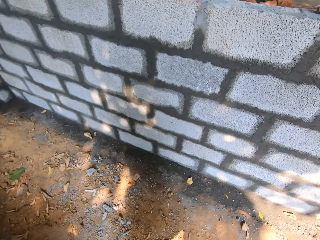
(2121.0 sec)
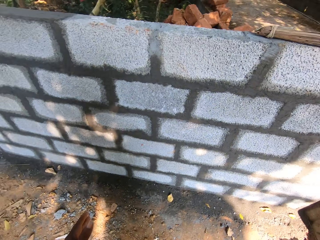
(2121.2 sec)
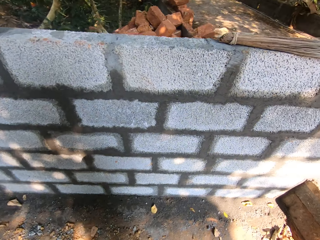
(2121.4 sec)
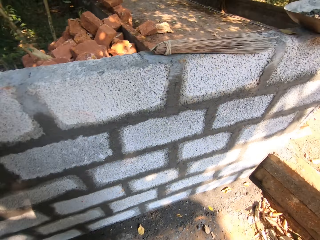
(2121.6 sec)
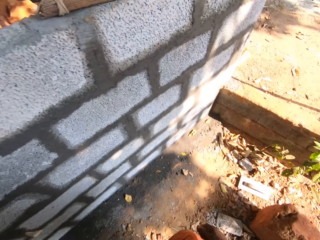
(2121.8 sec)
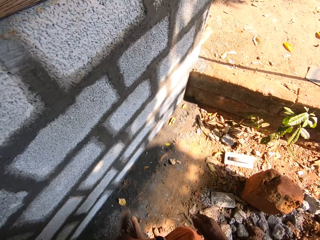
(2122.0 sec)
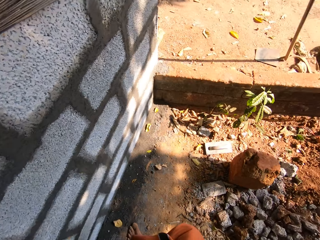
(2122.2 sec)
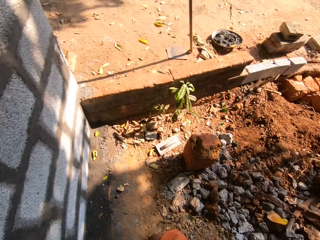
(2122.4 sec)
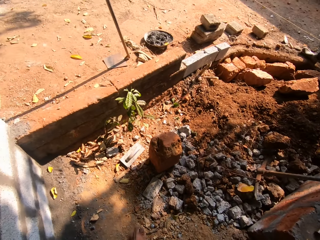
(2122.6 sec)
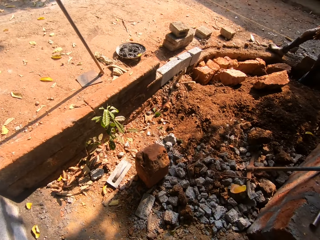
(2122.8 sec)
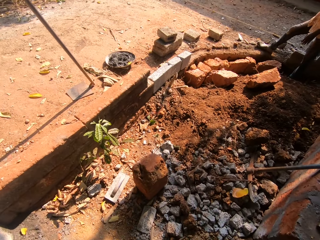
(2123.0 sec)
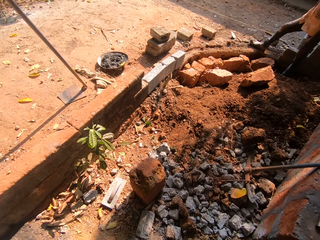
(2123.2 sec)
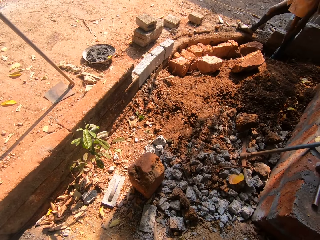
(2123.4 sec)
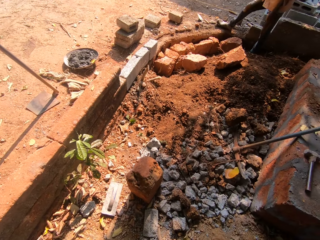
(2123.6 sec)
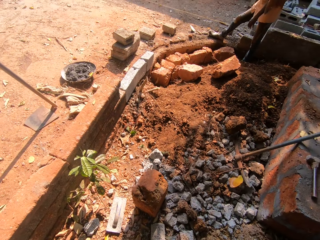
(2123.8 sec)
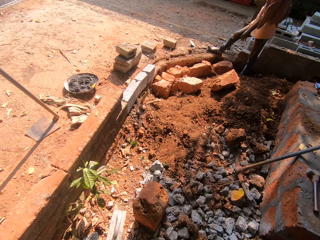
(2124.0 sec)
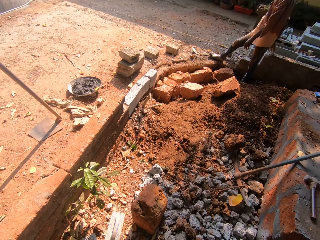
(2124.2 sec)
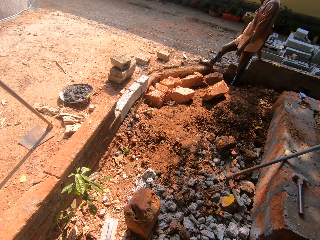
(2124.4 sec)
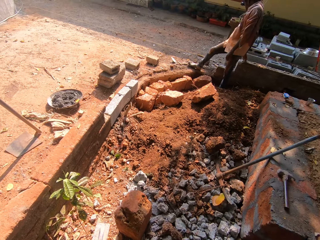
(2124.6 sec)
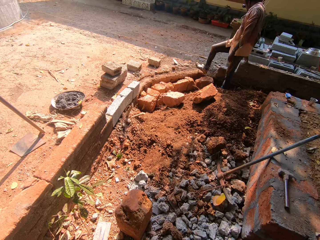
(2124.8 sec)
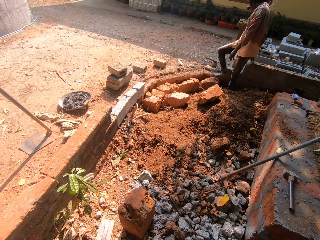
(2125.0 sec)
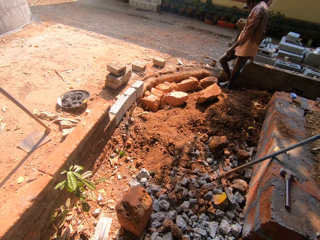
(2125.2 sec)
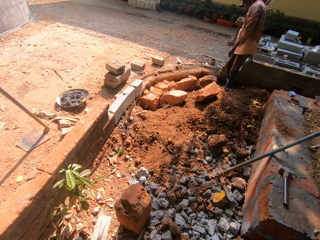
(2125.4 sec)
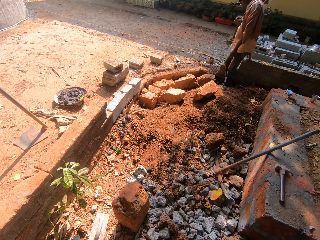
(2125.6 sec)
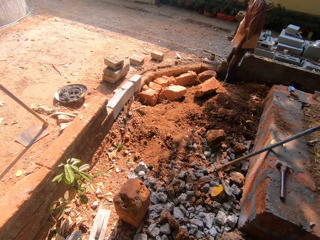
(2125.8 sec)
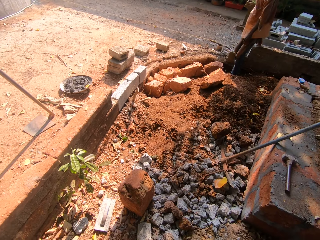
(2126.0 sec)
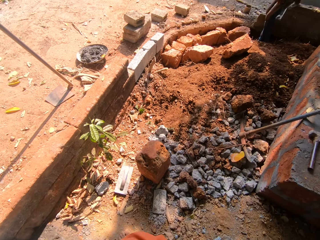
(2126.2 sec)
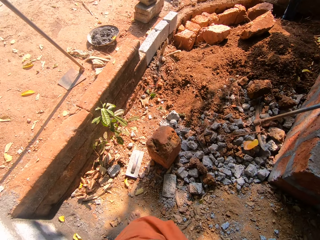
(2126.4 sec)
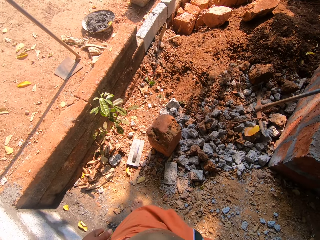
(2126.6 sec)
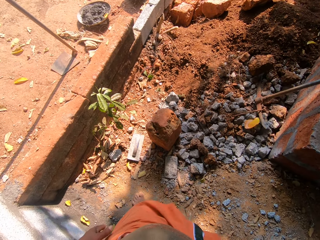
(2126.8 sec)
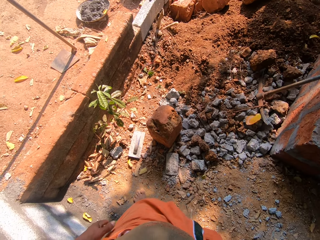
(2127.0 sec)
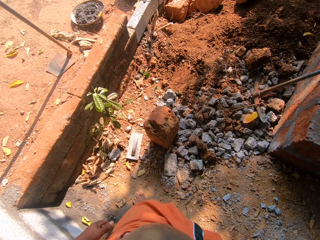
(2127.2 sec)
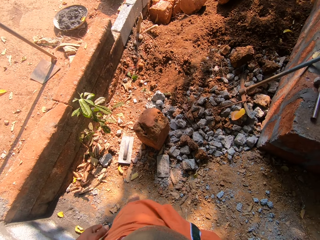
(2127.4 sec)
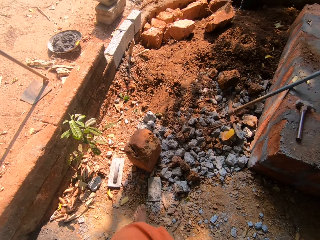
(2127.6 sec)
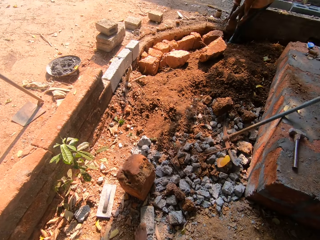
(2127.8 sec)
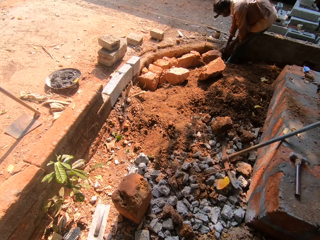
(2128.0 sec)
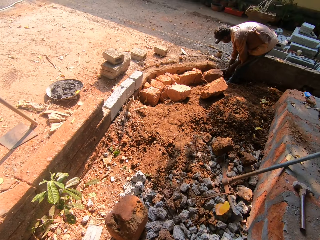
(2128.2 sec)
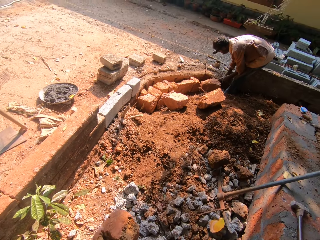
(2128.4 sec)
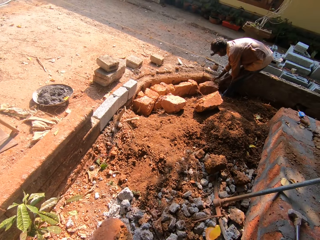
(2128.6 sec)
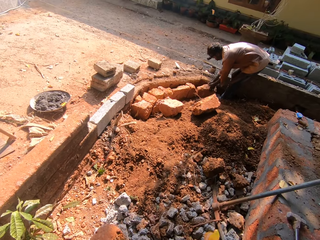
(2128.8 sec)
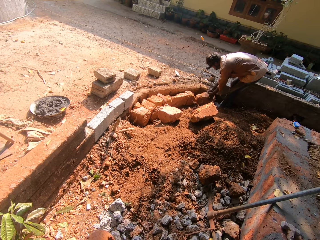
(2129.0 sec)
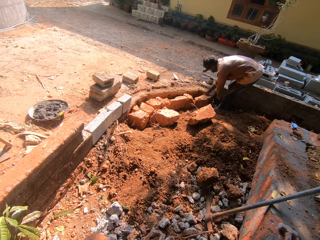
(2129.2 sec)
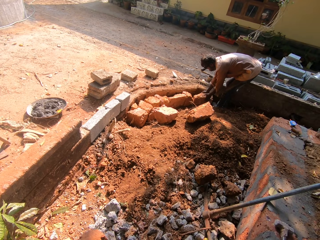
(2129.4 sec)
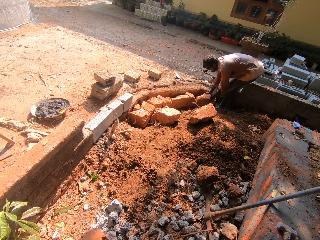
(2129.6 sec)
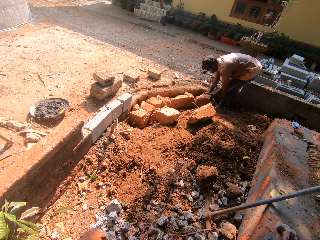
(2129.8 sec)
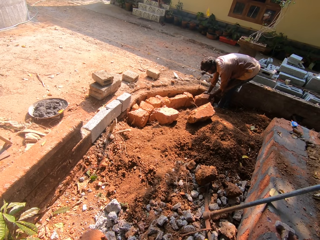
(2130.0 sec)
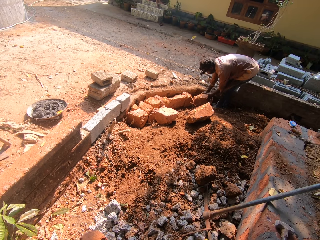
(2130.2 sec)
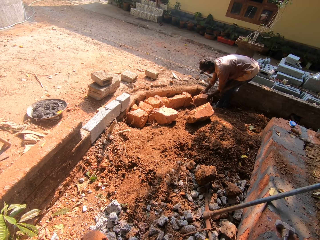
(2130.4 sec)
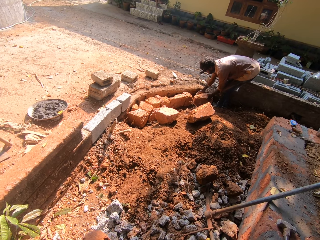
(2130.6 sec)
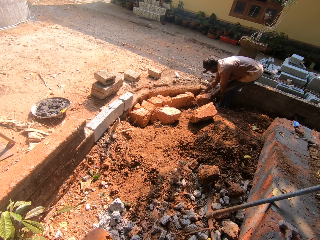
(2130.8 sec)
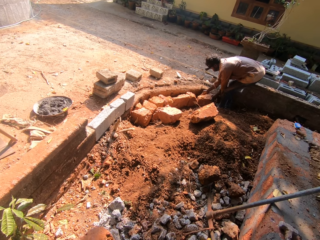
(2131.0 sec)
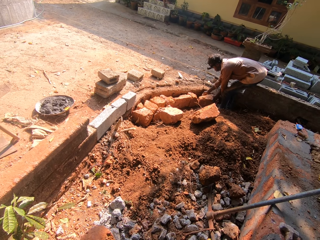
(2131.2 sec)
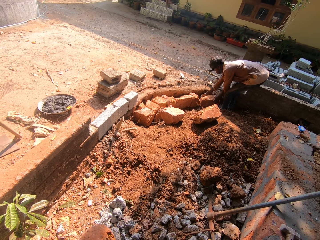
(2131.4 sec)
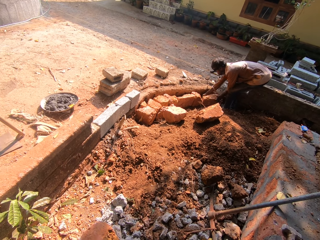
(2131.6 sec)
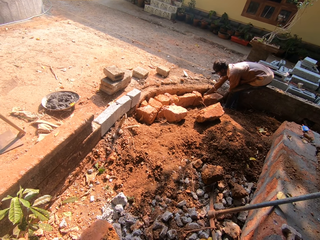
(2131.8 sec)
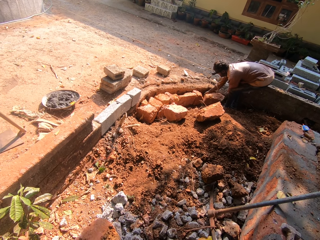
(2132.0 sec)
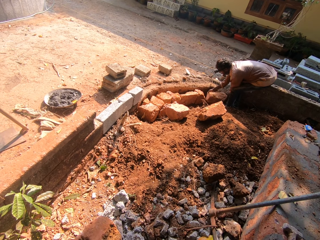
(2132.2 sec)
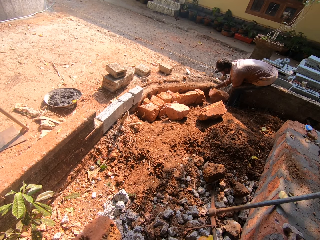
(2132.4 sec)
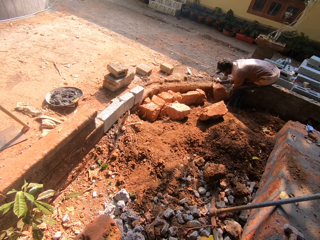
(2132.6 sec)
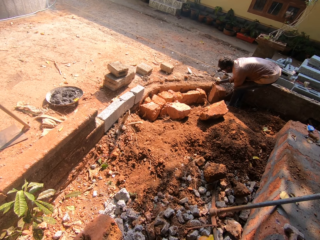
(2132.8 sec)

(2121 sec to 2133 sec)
The camera wearer stops moving. A man adjusts the mud brick on the floor with both hands.

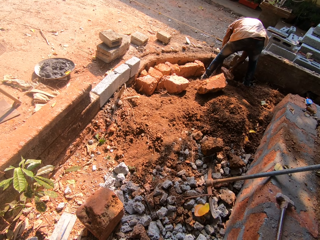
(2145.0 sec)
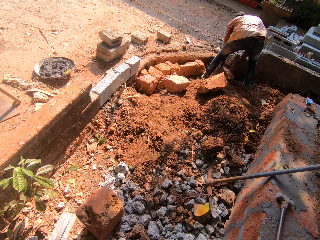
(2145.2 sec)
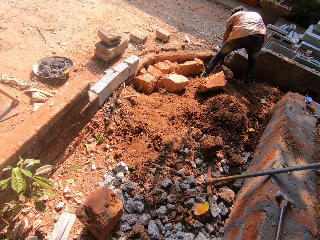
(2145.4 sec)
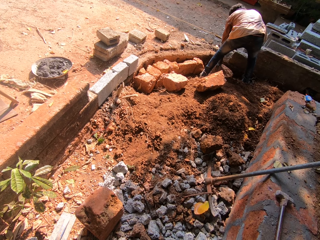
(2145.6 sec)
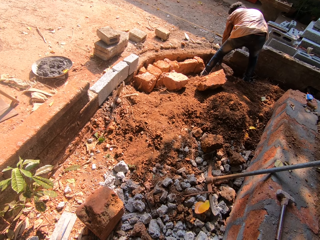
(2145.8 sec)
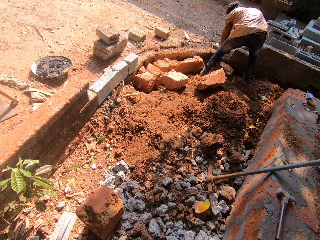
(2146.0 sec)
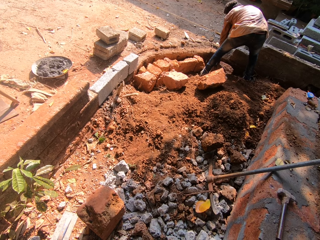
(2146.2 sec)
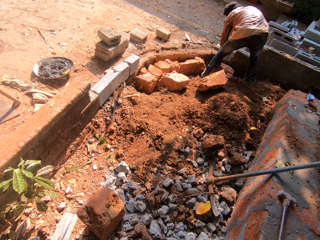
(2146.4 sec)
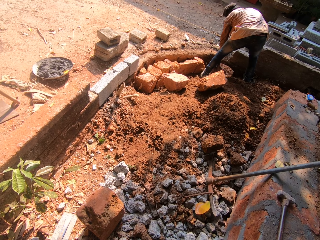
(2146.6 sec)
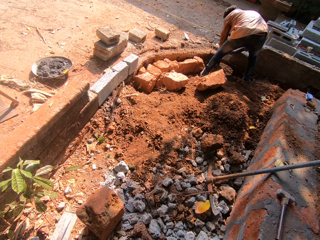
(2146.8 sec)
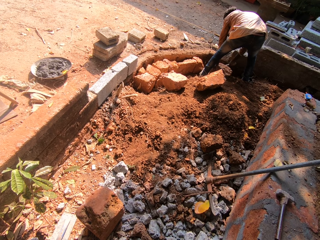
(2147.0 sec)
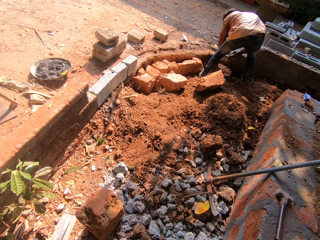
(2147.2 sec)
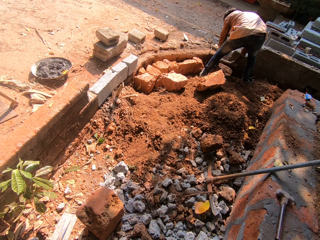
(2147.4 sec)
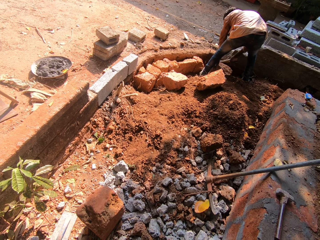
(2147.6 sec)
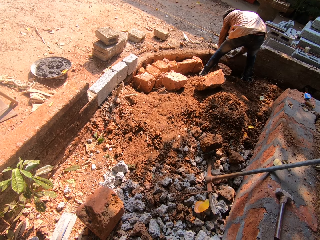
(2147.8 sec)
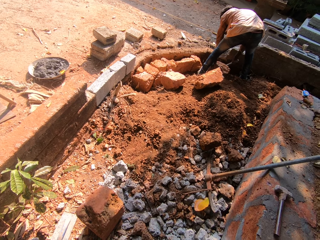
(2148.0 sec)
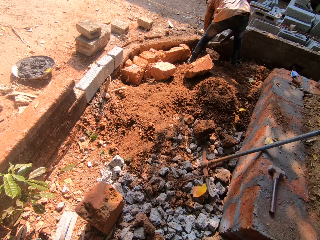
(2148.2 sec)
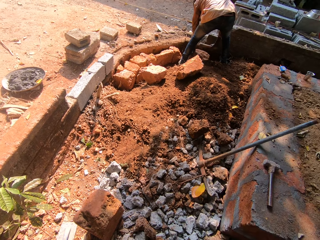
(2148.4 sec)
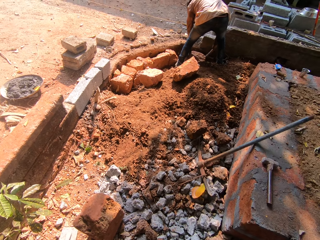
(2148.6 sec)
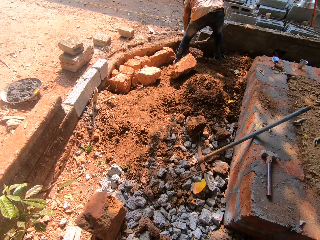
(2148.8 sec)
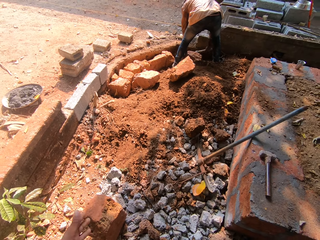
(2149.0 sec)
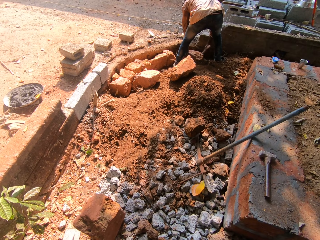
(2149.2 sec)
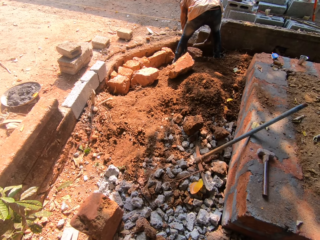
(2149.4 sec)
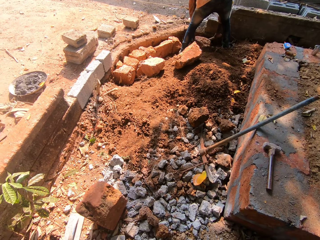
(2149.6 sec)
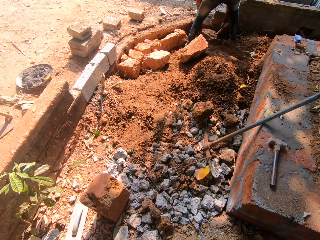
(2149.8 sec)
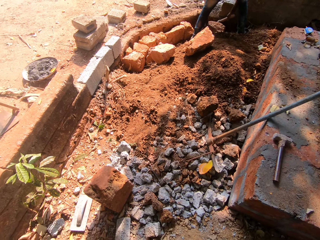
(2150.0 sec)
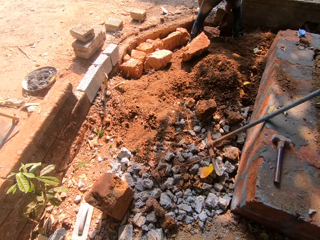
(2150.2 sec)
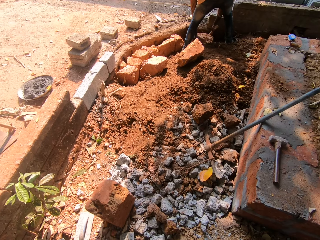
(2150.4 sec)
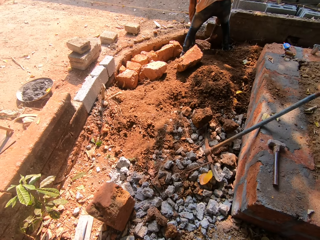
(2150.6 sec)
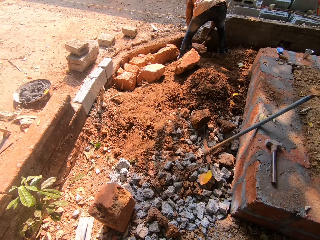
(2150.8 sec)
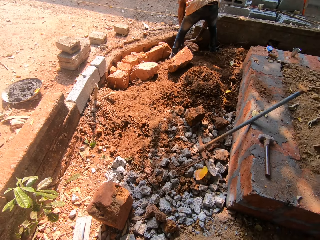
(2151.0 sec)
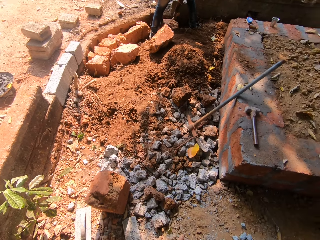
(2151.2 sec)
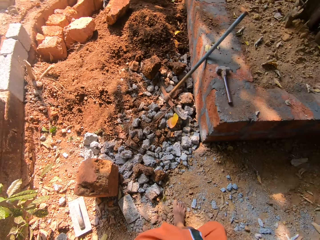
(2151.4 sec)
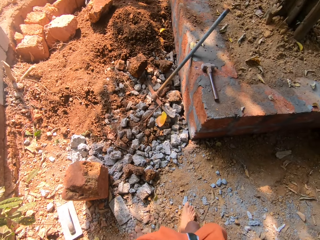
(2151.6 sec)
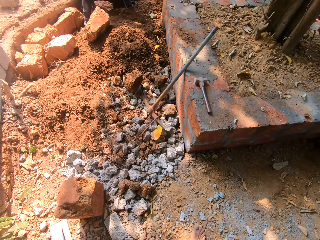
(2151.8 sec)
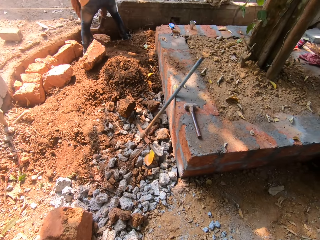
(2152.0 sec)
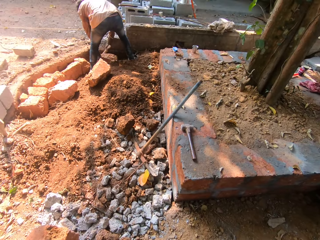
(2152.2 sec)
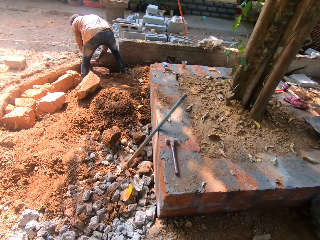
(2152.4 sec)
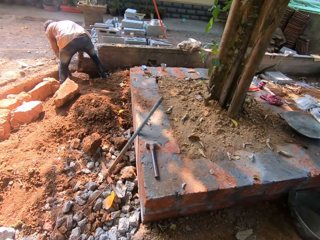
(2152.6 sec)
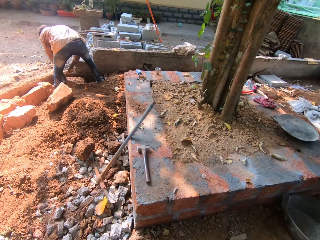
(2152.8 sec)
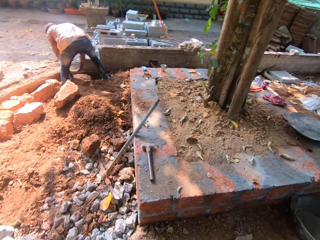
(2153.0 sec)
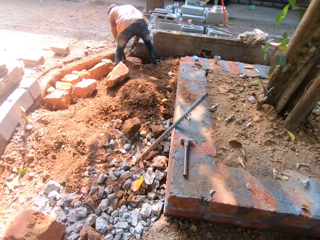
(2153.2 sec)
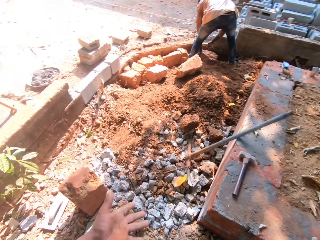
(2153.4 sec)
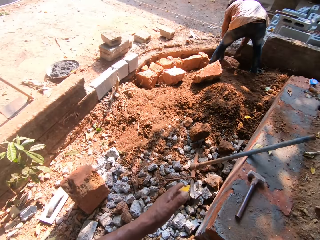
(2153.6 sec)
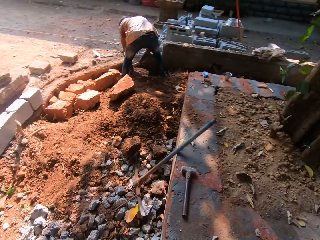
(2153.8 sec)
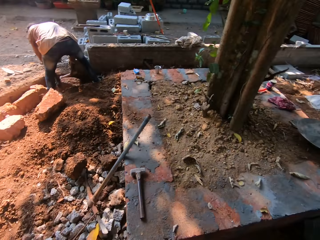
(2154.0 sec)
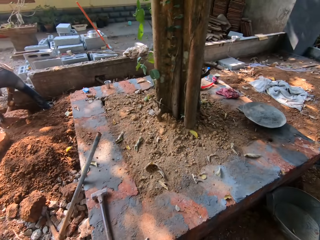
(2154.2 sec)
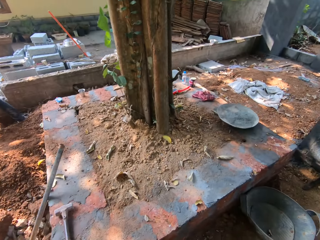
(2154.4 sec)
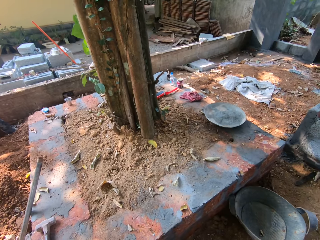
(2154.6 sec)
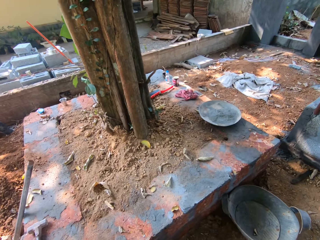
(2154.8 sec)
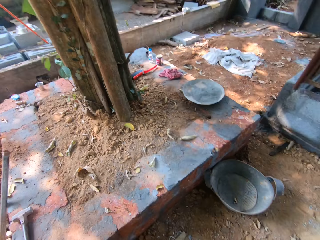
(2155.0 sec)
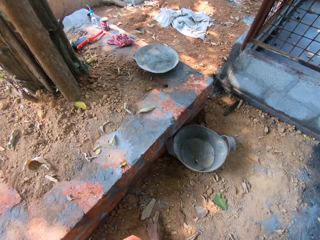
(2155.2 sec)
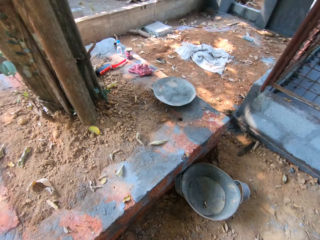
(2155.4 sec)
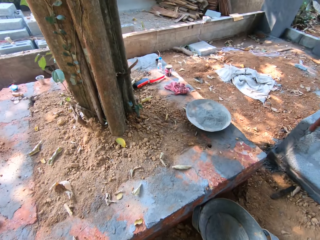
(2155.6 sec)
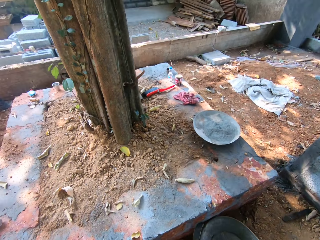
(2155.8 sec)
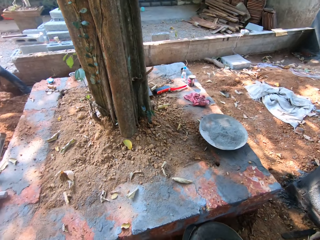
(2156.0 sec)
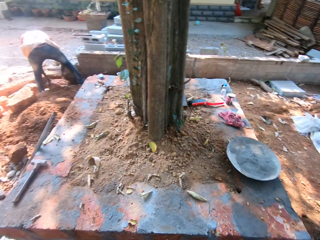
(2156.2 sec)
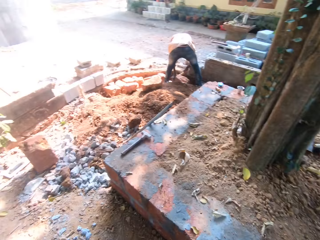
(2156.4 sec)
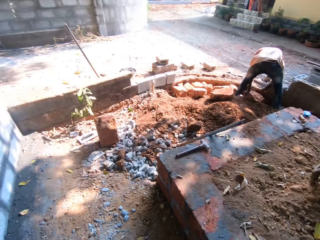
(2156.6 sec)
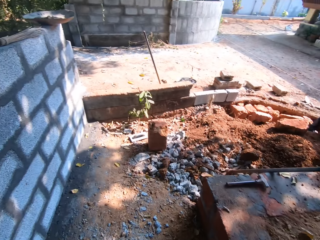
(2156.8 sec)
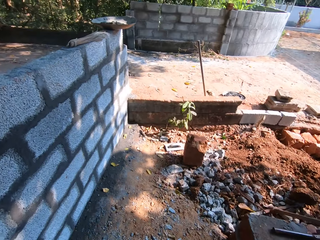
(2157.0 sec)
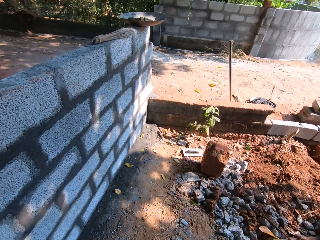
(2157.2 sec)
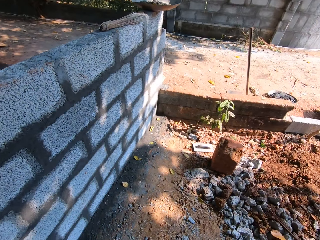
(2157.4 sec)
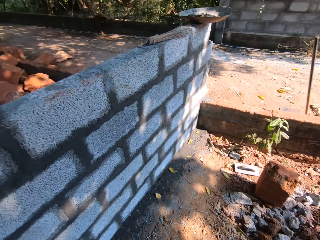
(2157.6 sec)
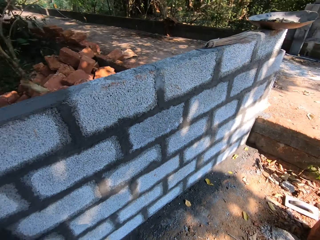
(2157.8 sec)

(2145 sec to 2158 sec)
The man hits the mud brick on the floor. The camera wearer starts moving.
